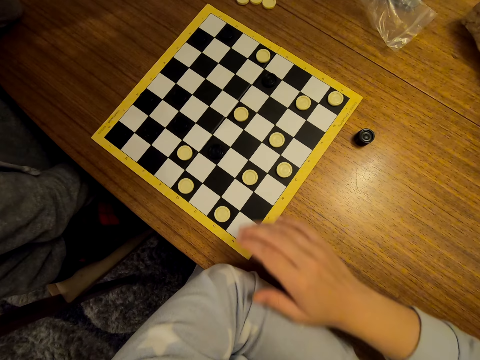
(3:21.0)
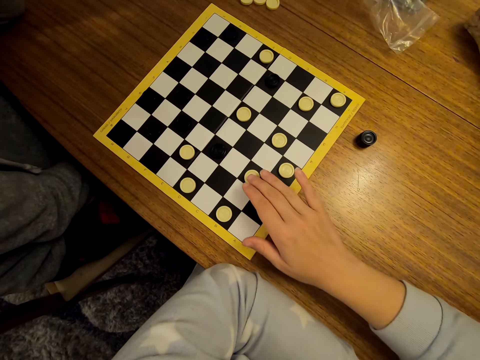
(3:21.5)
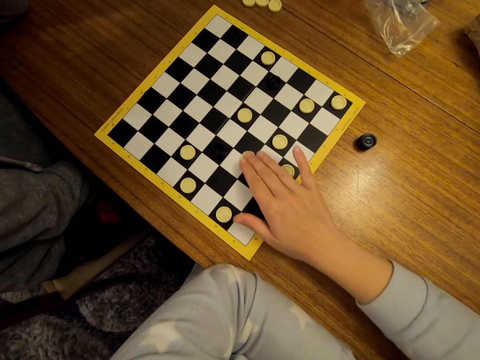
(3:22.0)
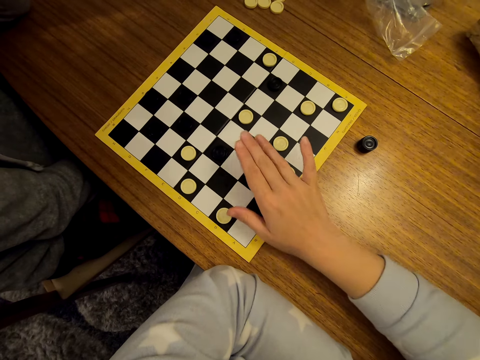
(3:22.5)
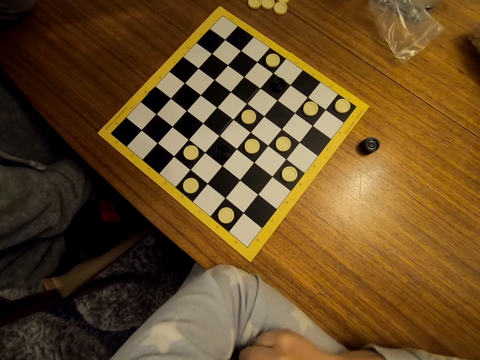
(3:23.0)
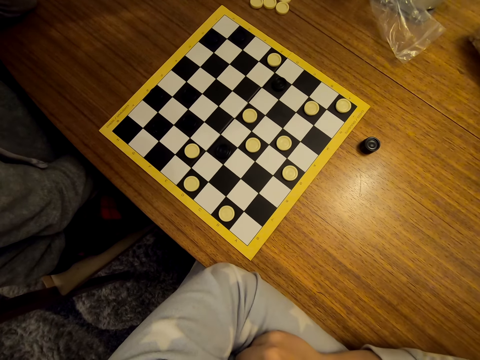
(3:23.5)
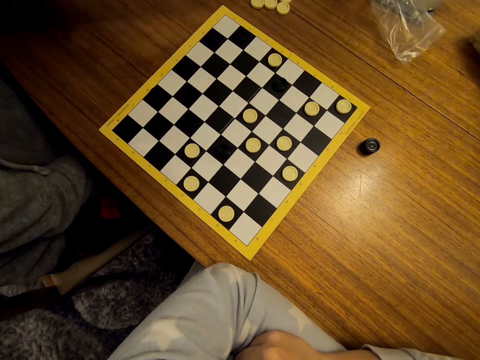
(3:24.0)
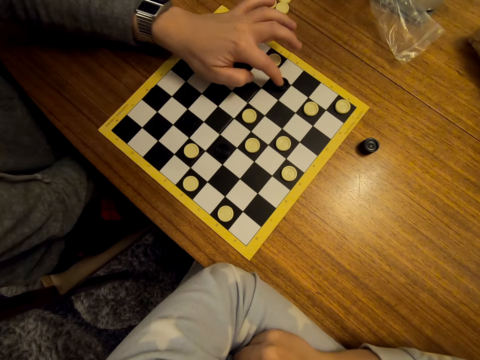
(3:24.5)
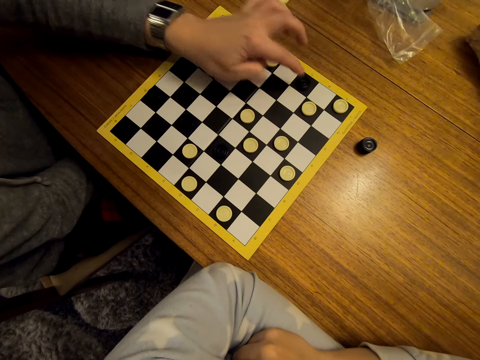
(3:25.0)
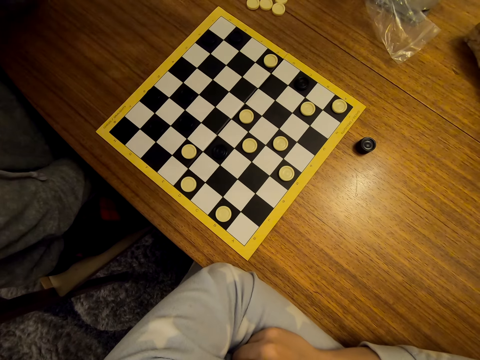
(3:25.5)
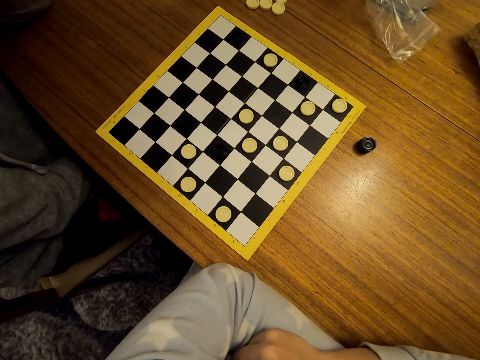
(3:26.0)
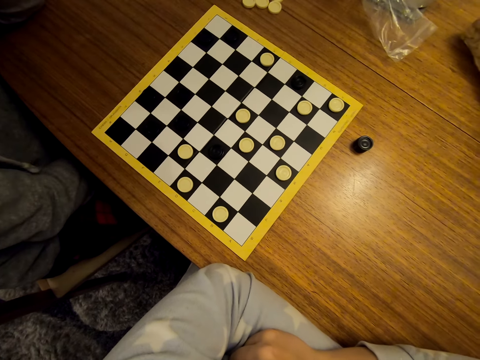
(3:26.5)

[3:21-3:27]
The camera wearer moves a piece on the draughtboard. A man moves a piece on the draughtboard.

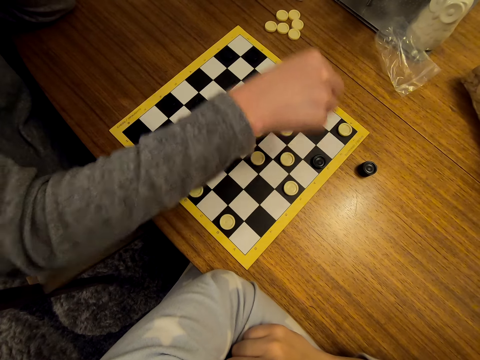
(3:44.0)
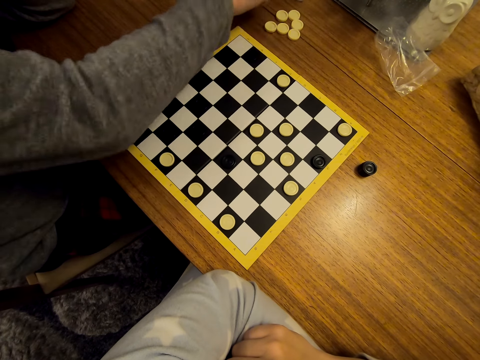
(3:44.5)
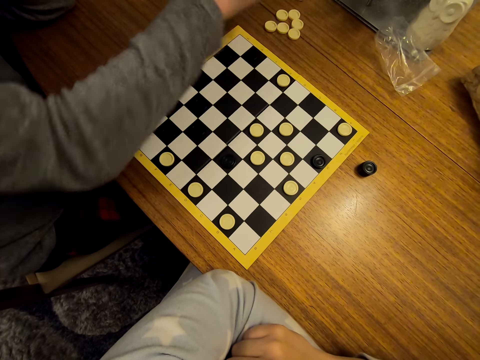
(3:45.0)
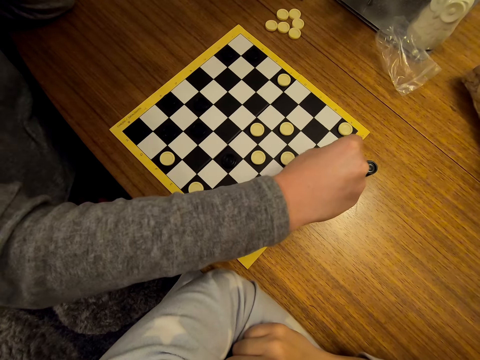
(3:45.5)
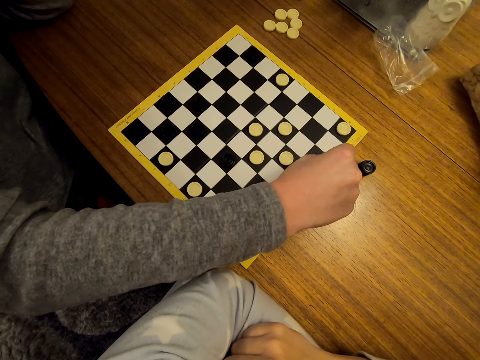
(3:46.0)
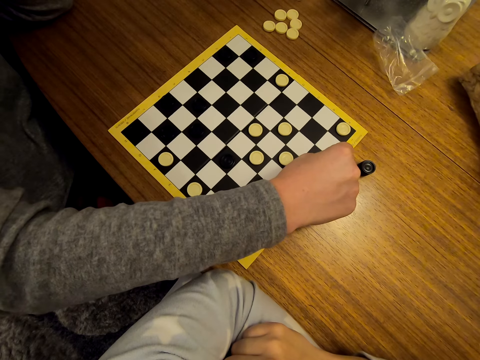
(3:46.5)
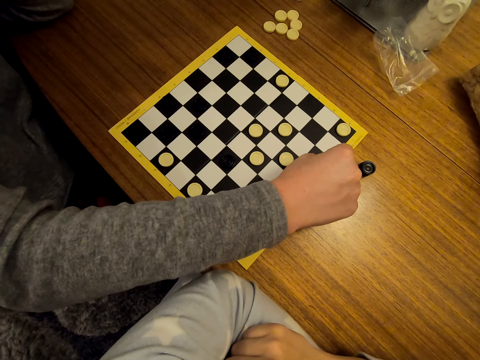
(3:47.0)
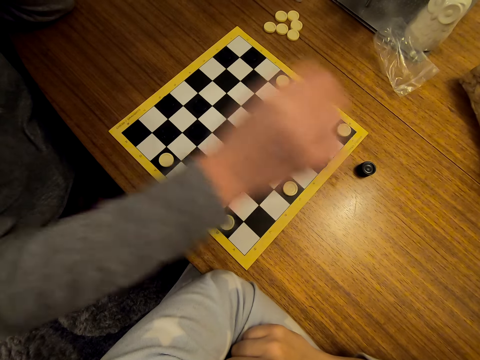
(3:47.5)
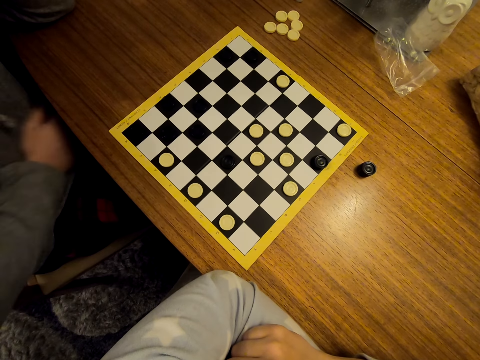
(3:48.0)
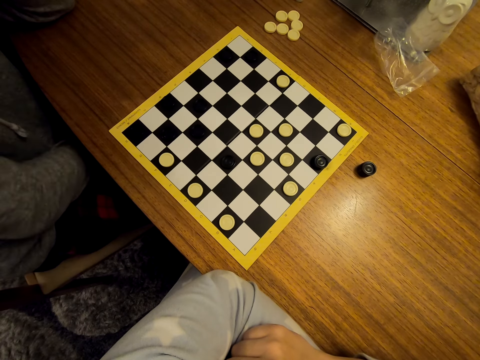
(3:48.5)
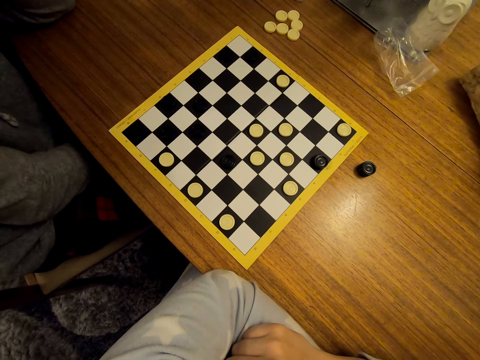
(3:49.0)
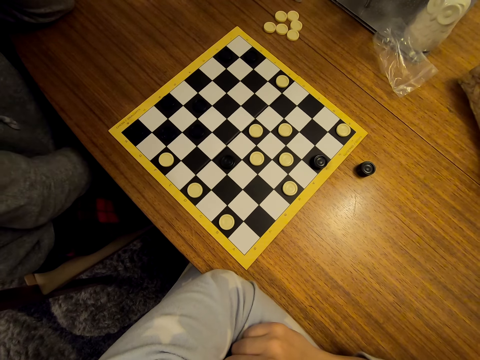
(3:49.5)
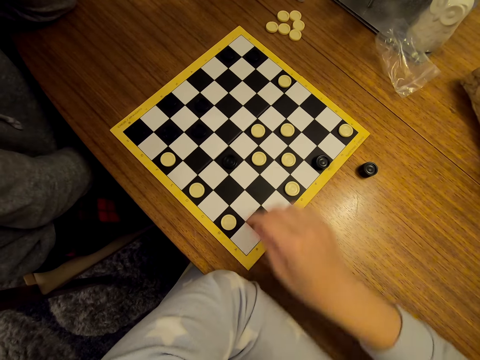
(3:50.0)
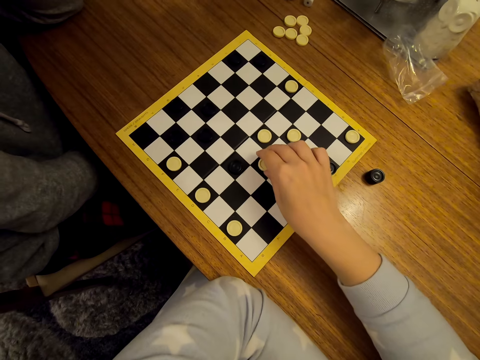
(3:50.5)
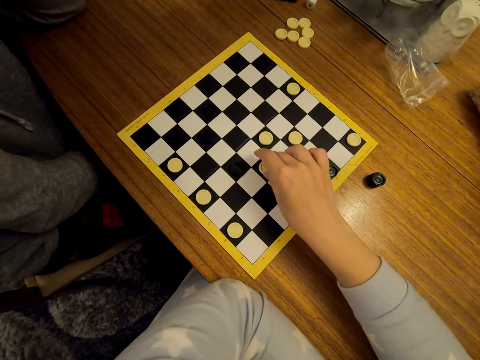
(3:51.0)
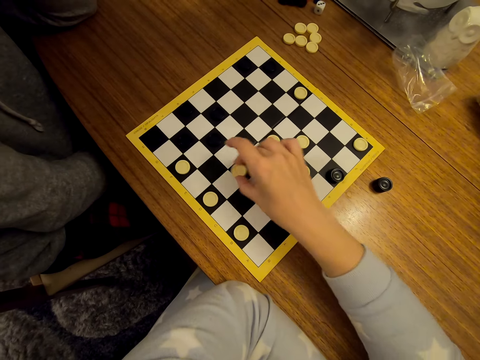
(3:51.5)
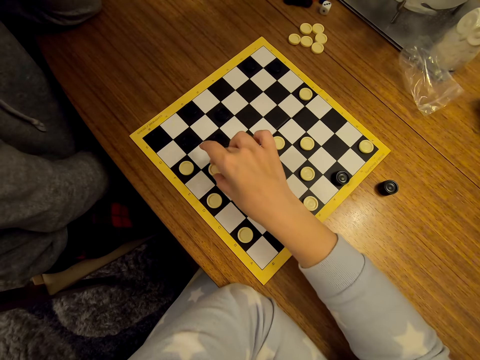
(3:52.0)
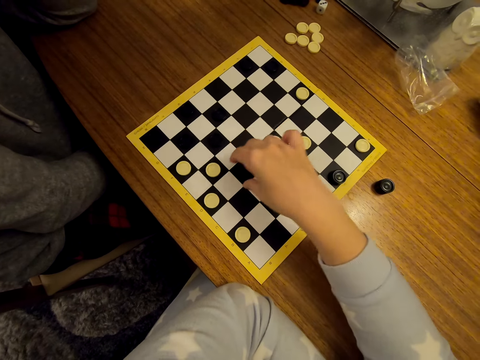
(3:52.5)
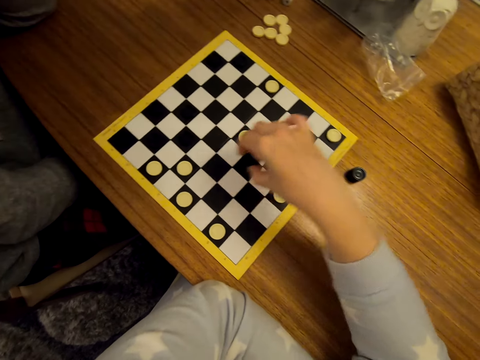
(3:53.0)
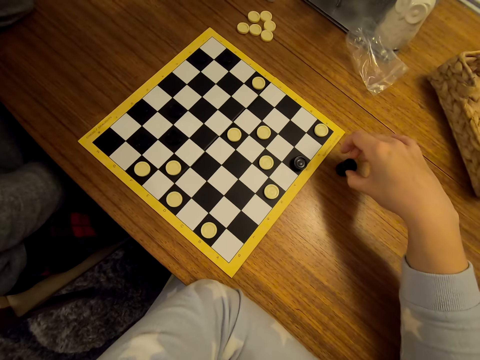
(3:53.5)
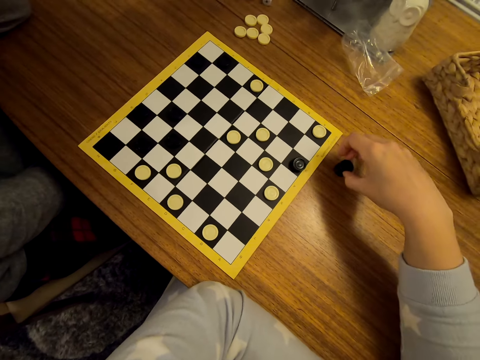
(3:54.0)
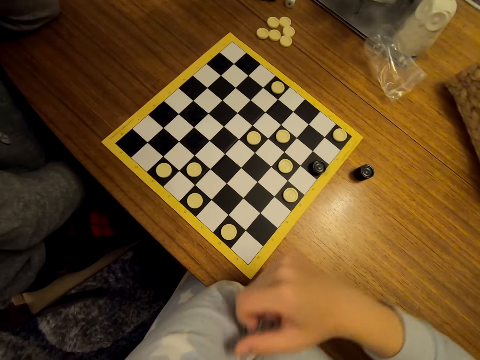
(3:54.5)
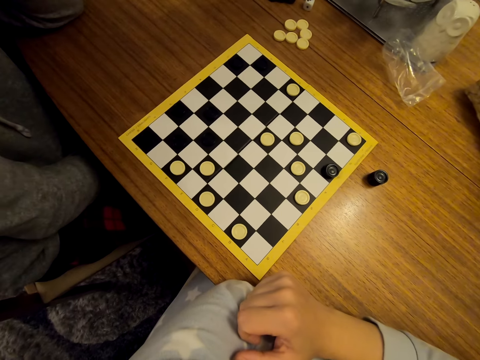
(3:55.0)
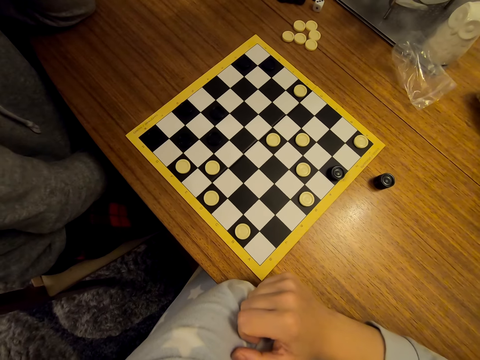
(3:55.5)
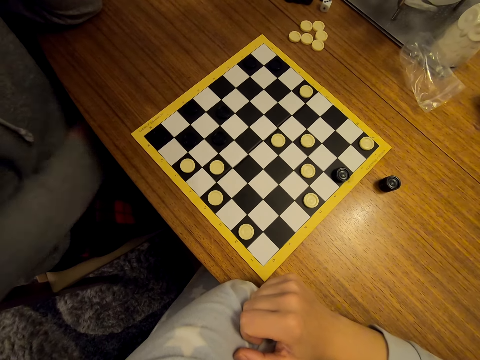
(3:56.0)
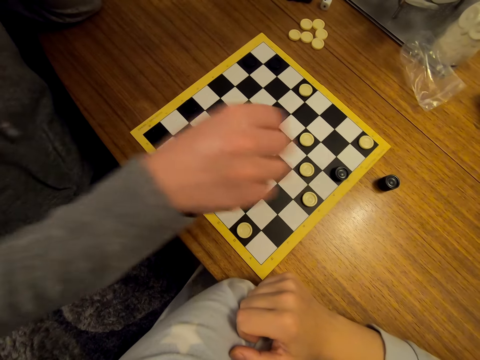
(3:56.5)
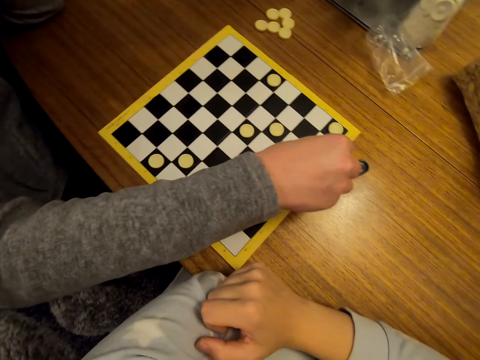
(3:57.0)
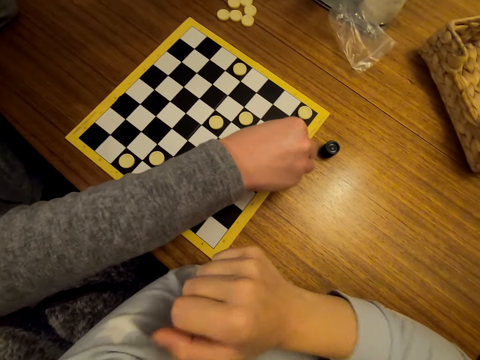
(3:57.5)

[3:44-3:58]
A man moves a piece on the draughtboard. He picks up a piece, crowns a piece and puts a piece on the draughtboard. The camera wearer moves a piece on the draughtboard and jumps a piece. They remove a piece from the board and put a piece on the table.

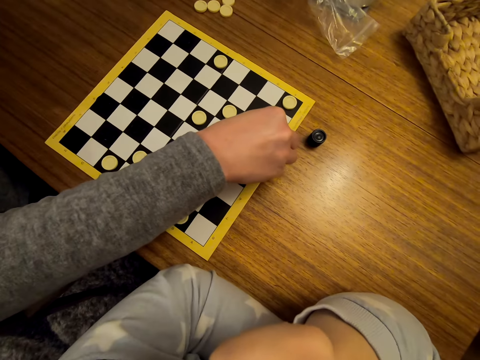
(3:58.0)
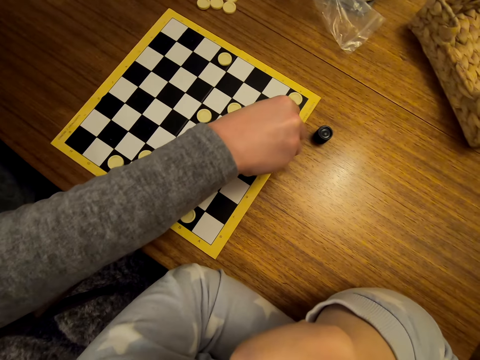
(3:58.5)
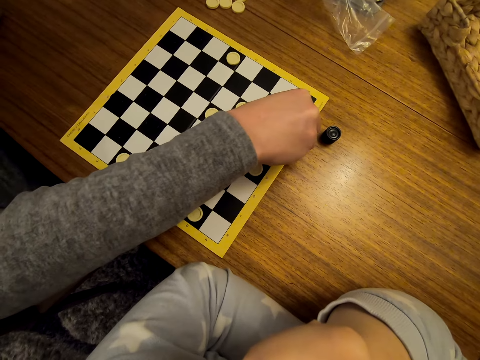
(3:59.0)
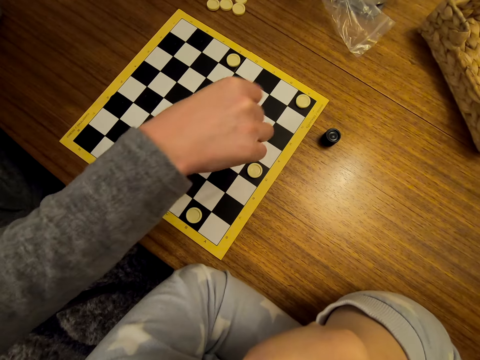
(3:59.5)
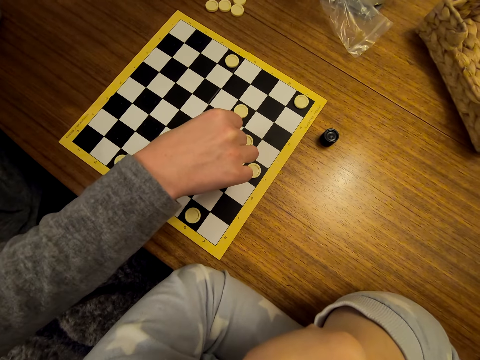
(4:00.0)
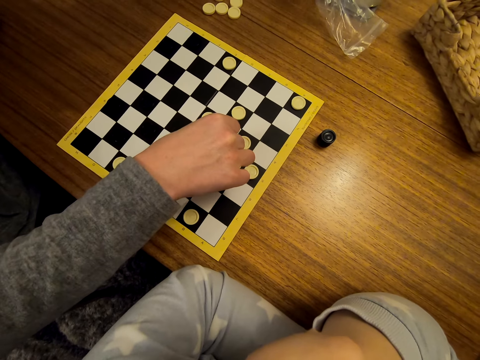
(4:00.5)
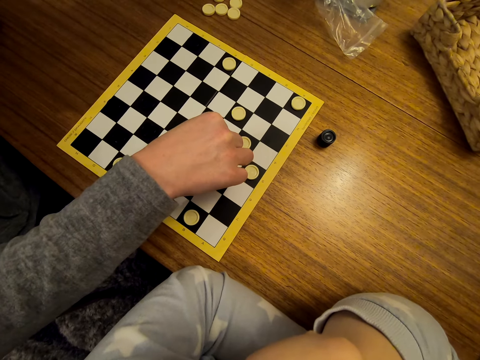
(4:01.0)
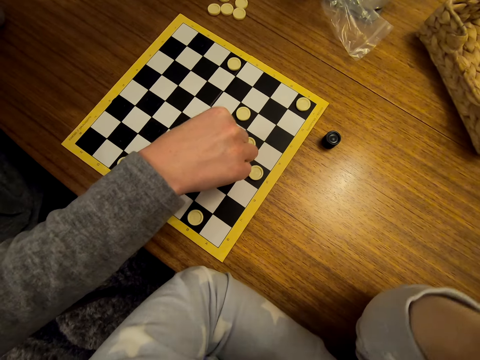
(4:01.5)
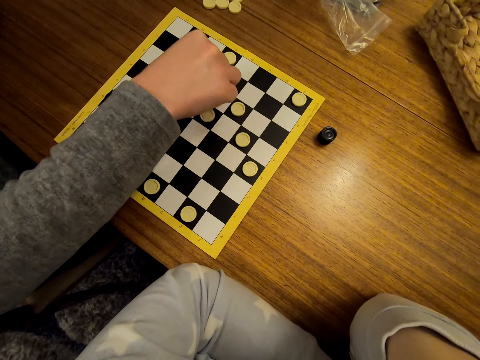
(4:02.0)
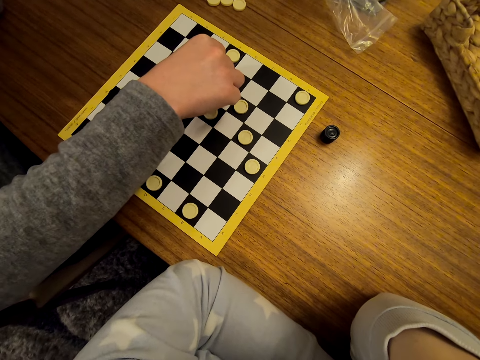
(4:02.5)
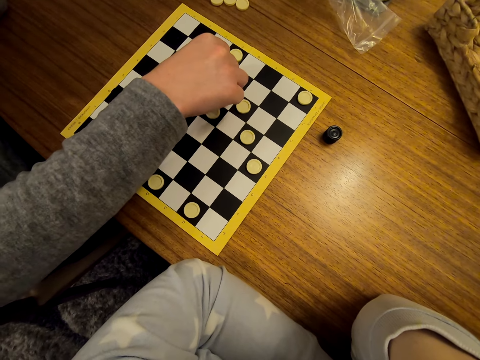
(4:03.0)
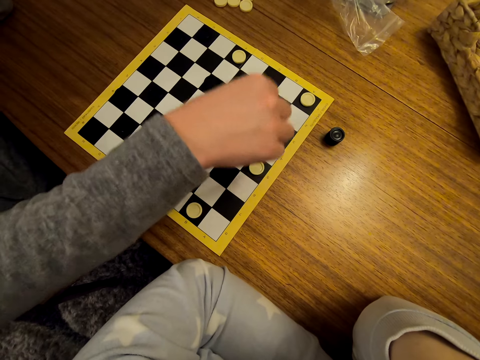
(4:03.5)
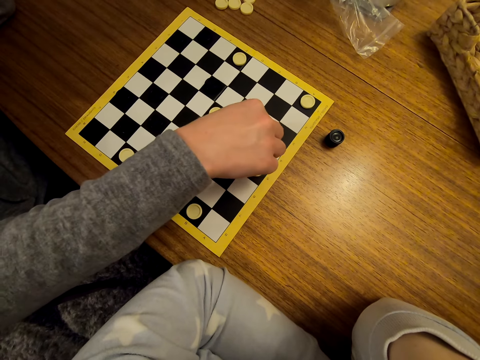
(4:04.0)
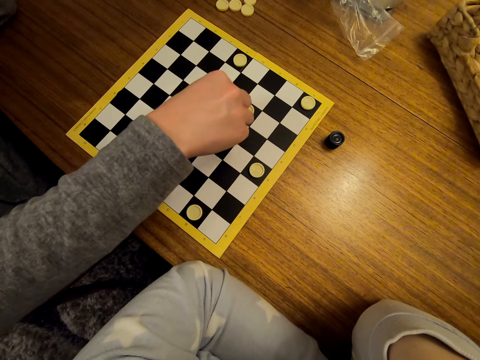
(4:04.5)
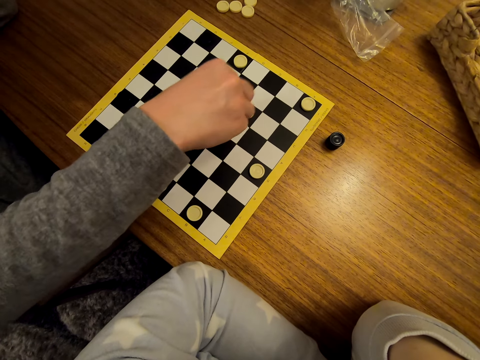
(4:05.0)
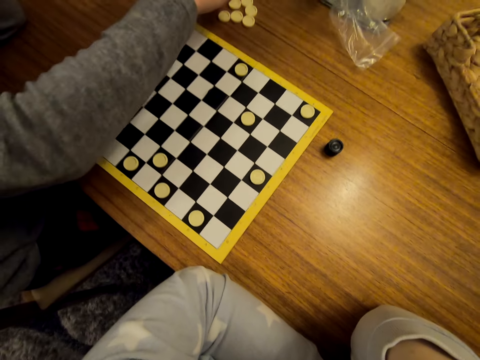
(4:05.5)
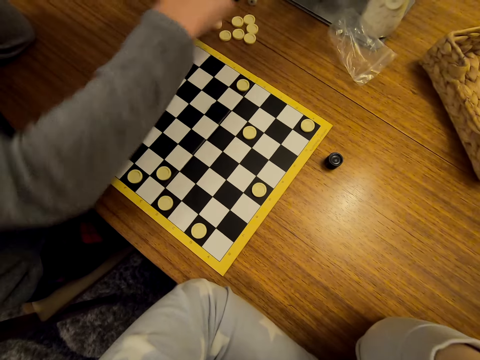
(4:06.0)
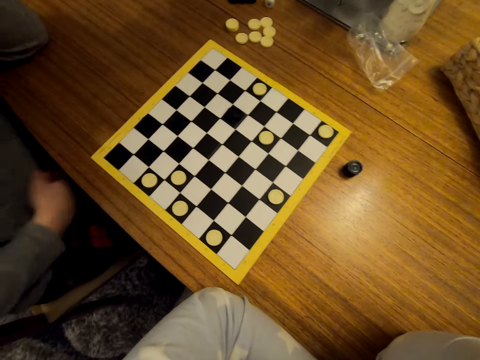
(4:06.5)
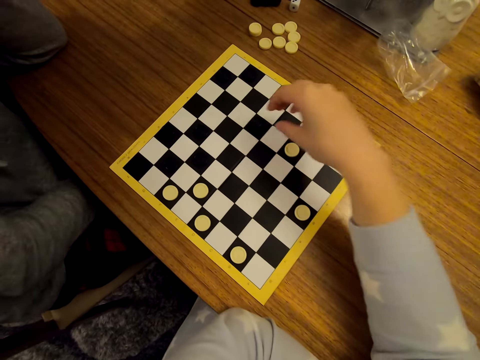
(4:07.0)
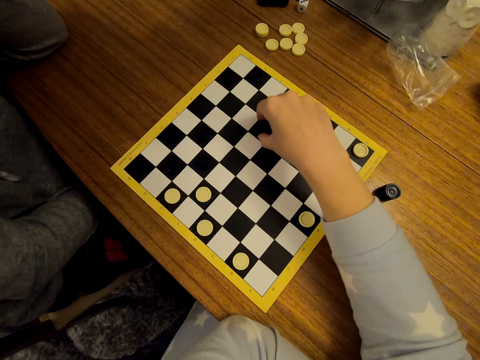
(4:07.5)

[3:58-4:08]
A man moves a piece on the draughtboard and jumps a piece. He removes a piece from the board and puts a piece on the table.
